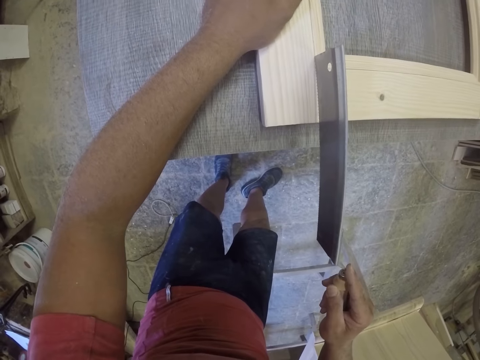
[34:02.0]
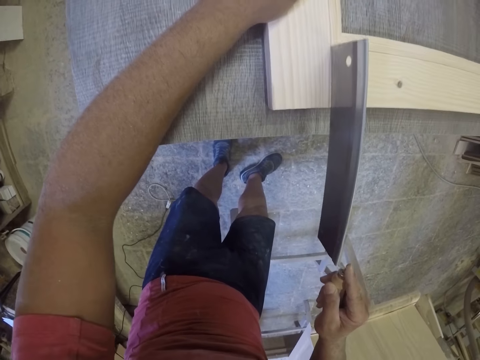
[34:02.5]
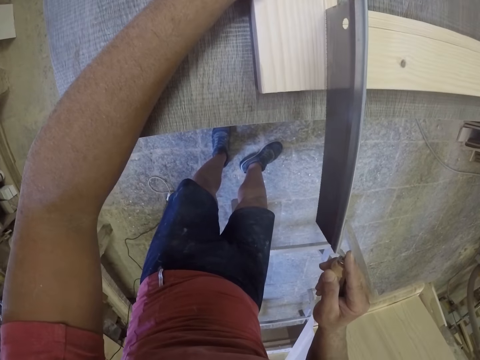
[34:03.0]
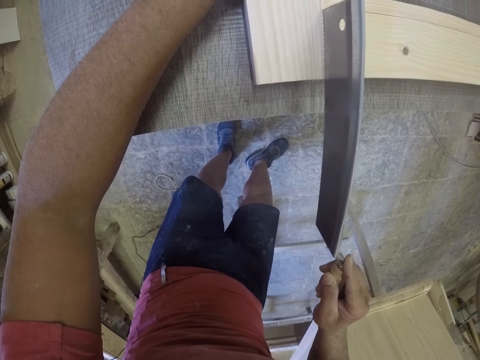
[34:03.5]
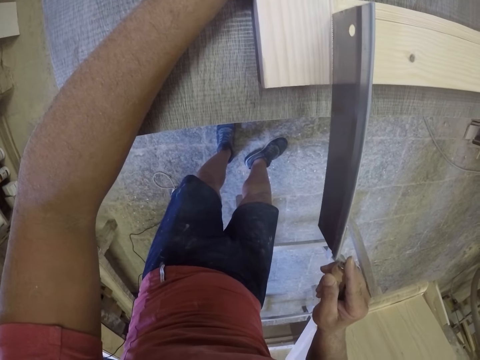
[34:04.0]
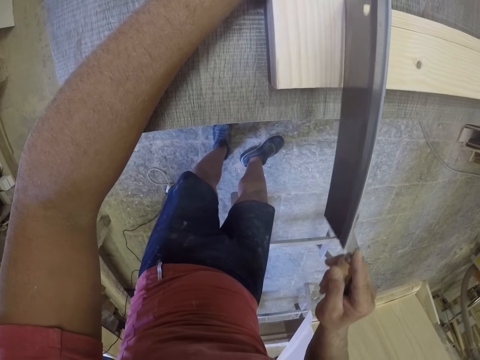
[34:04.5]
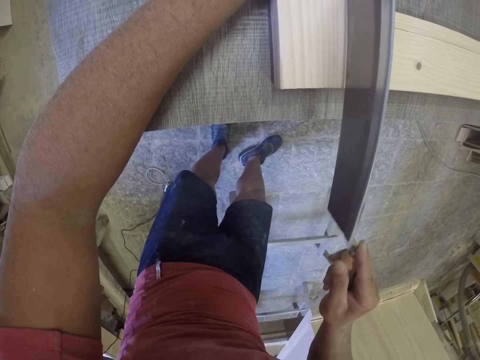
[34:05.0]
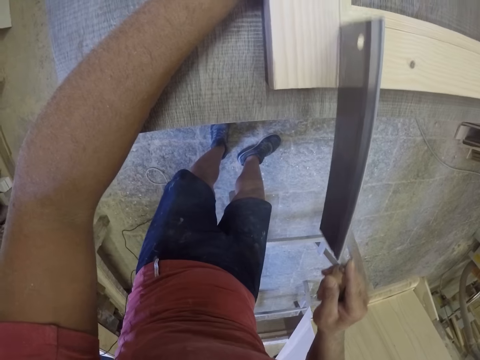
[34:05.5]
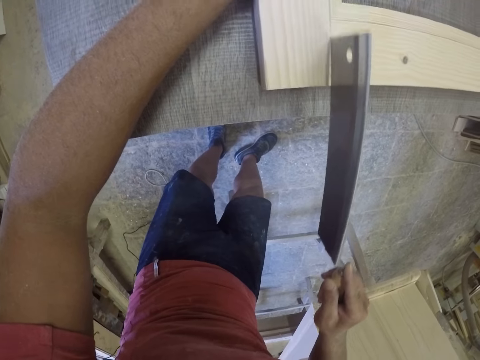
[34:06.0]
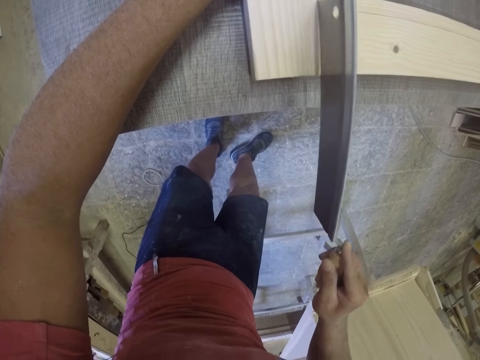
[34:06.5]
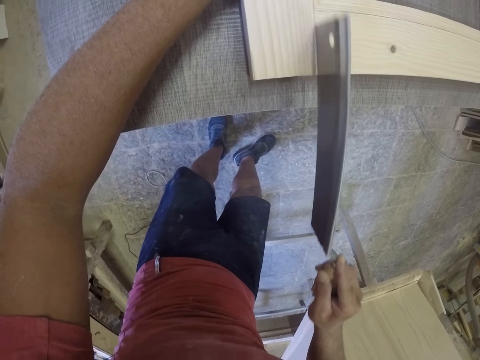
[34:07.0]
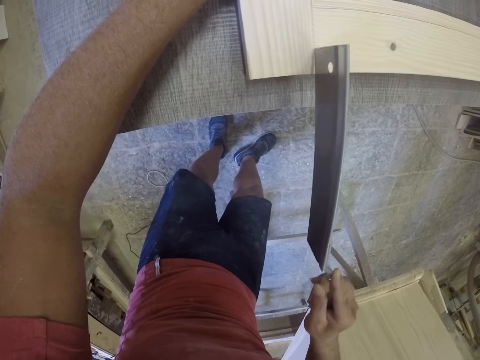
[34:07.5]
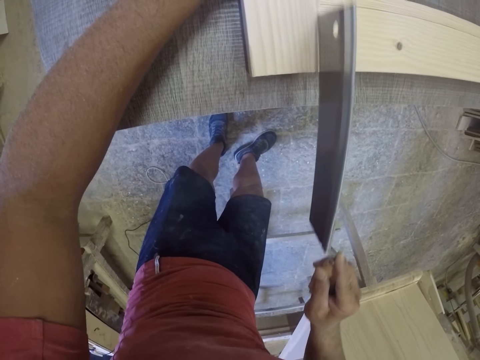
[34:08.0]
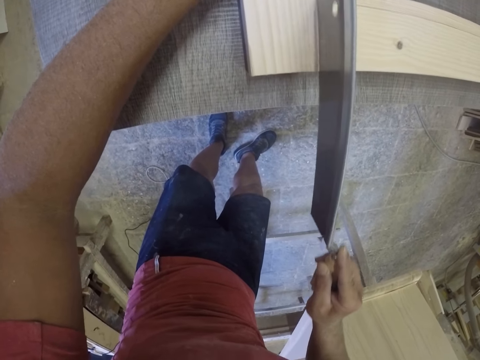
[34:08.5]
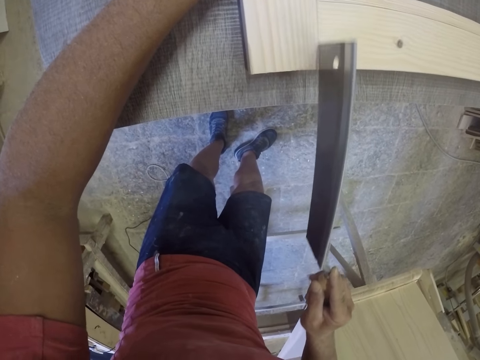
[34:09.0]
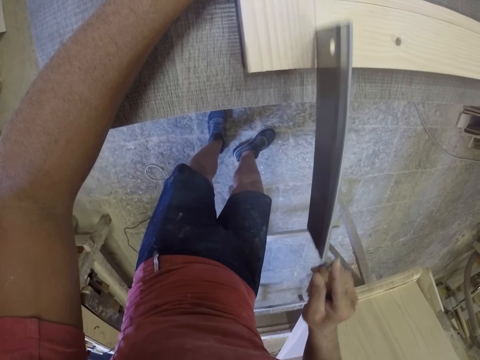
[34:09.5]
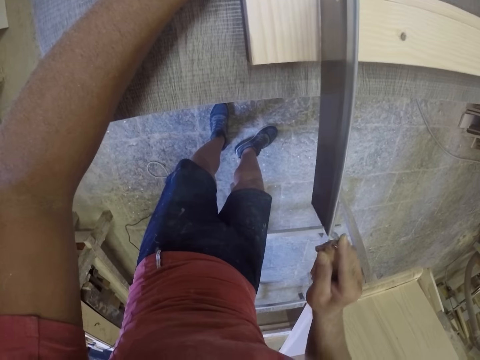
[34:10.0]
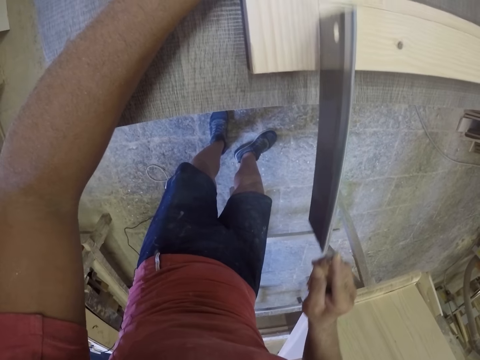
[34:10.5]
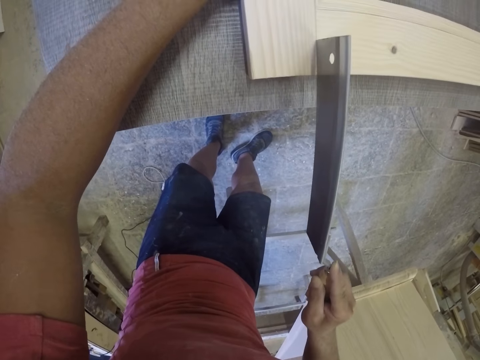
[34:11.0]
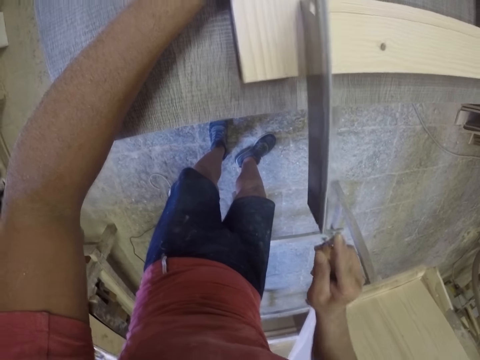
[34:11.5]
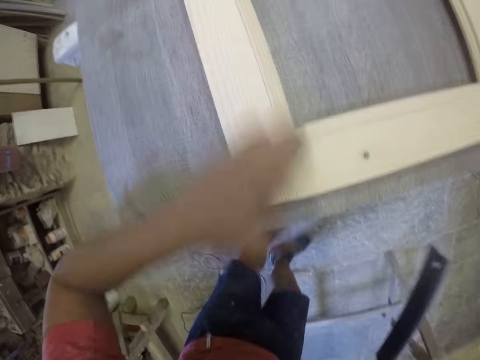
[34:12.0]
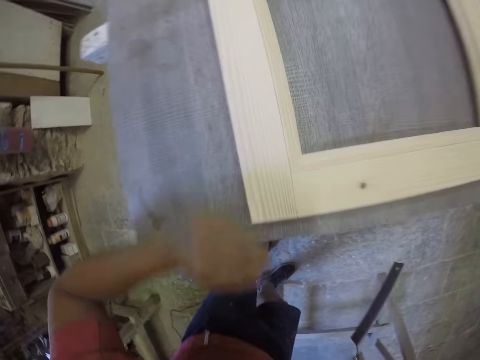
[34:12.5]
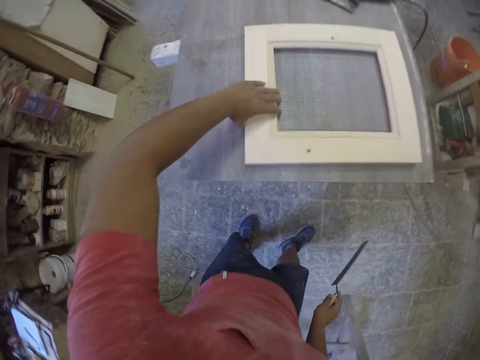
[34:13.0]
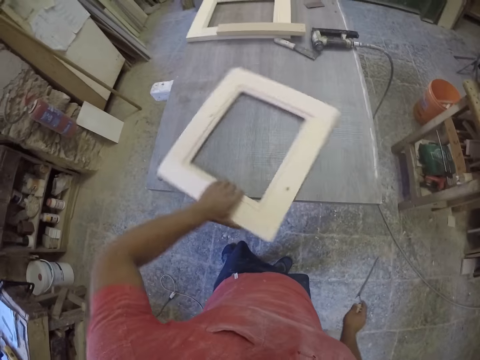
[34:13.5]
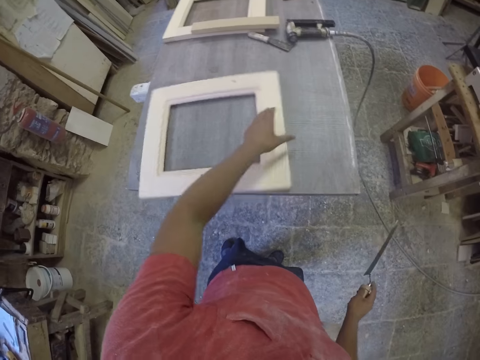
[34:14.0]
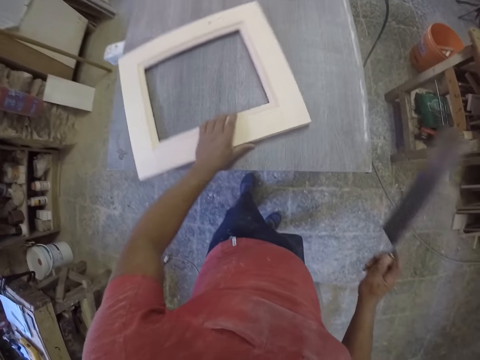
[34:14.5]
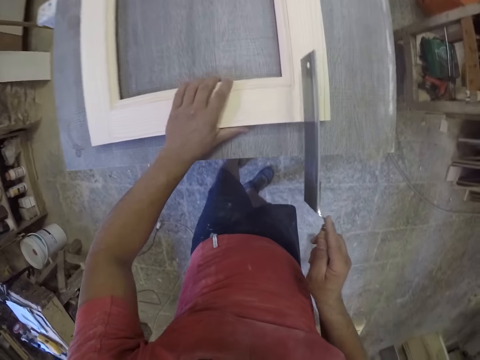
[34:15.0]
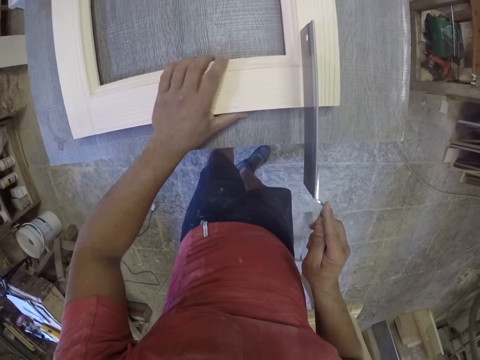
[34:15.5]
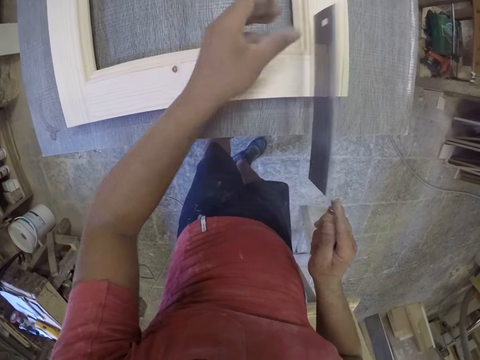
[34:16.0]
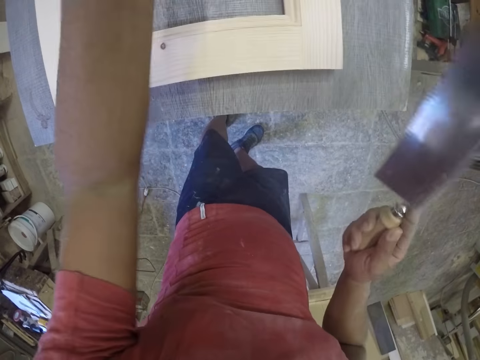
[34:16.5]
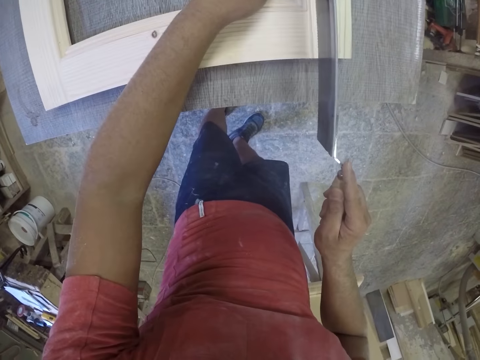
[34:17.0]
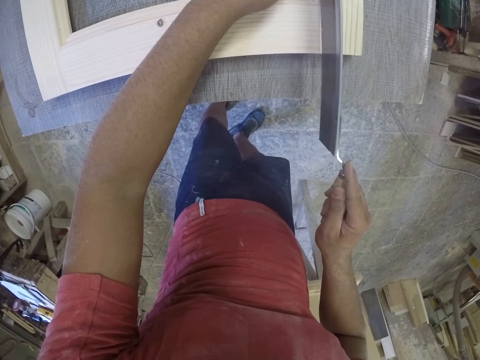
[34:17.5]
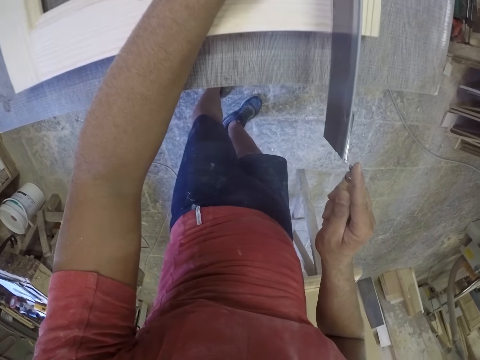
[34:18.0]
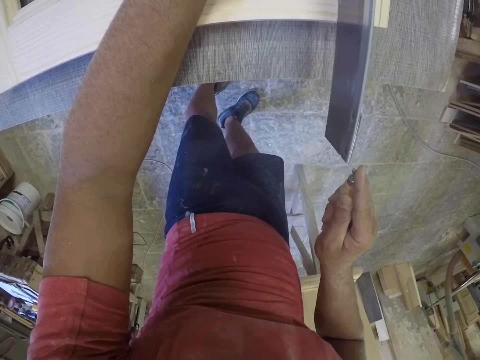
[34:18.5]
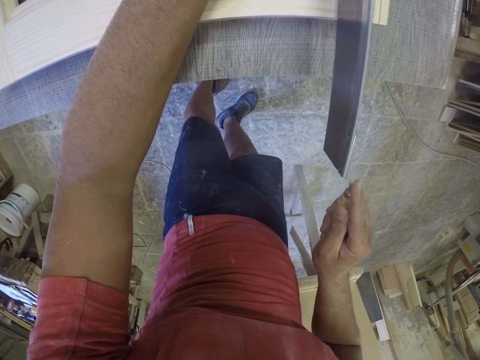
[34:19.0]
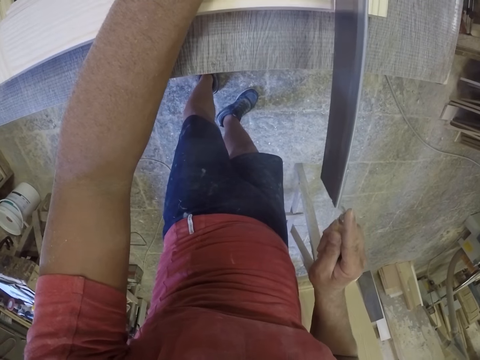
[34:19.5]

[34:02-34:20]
The camera wearer wipes the frame with the left hand. They turn the frame. They put a mark on the frame with a saw.

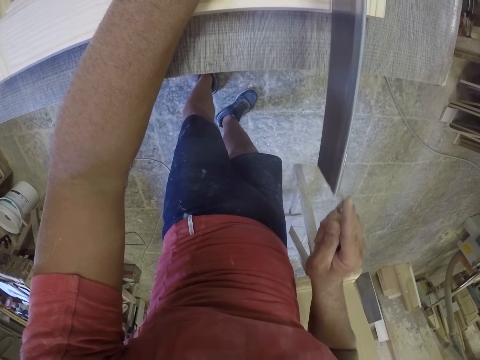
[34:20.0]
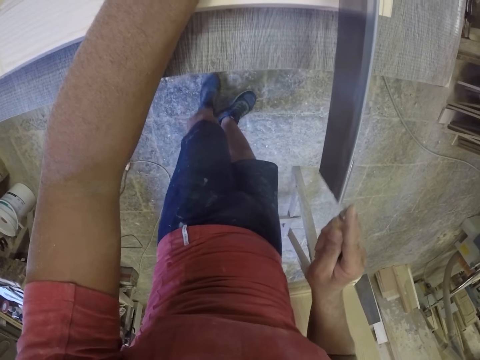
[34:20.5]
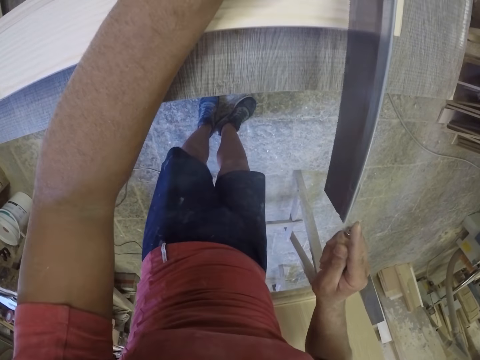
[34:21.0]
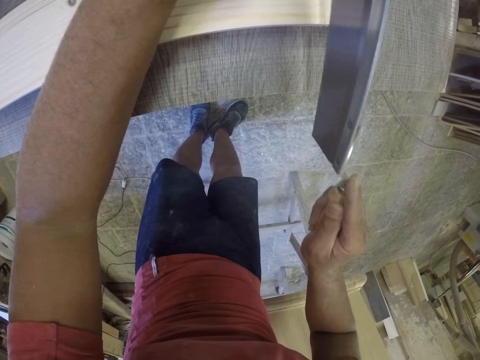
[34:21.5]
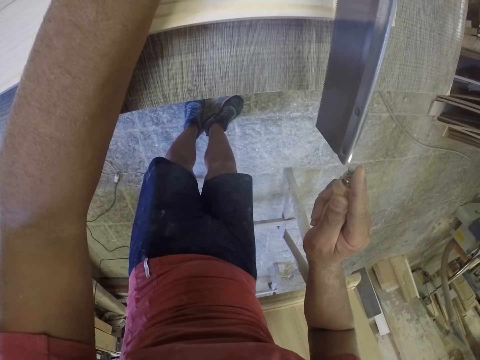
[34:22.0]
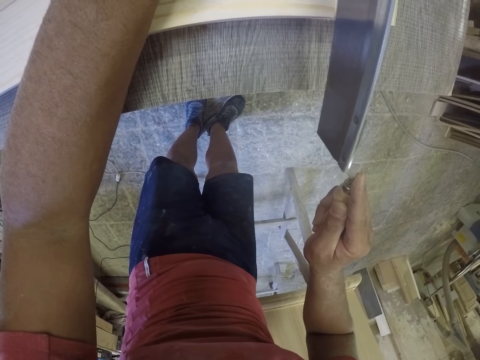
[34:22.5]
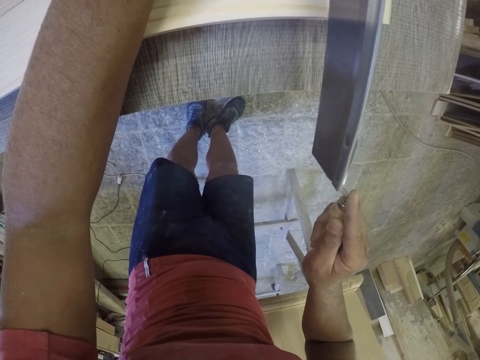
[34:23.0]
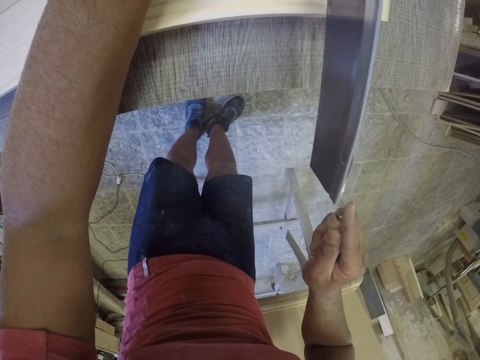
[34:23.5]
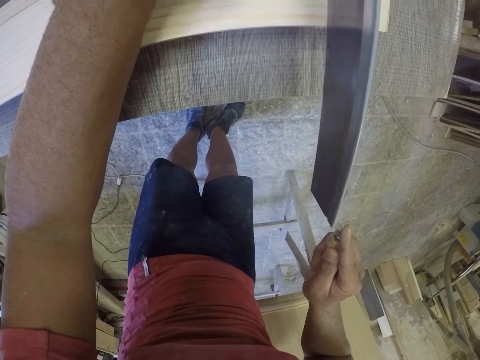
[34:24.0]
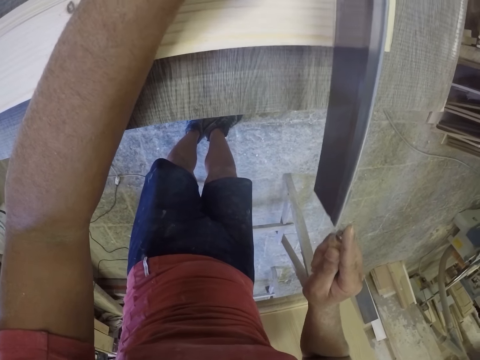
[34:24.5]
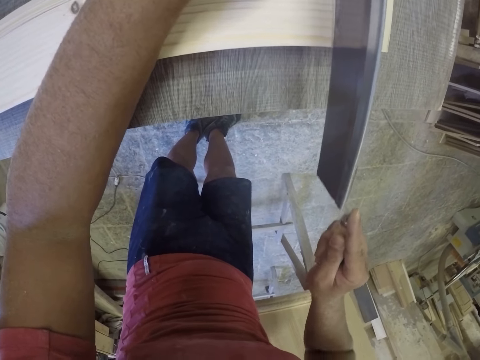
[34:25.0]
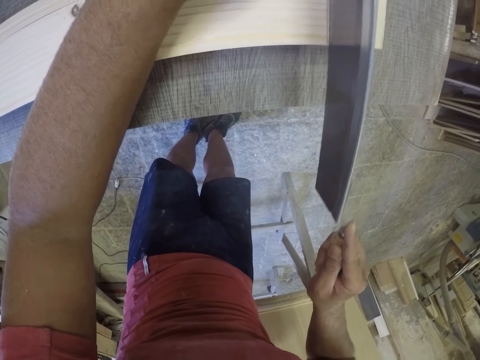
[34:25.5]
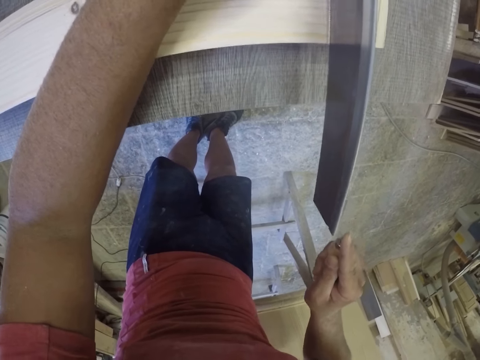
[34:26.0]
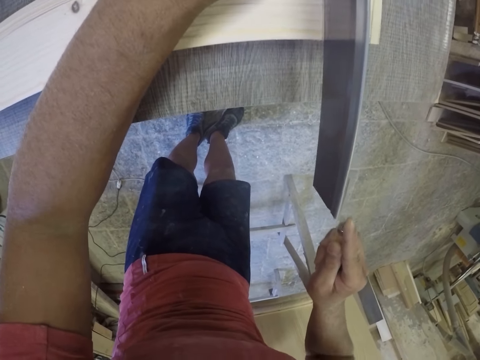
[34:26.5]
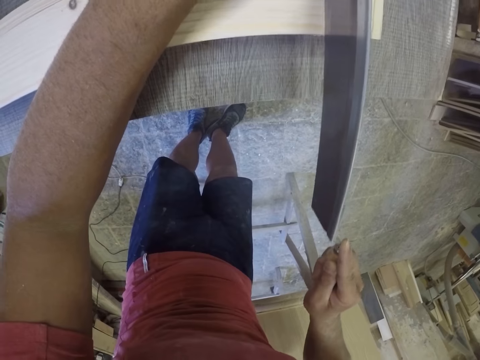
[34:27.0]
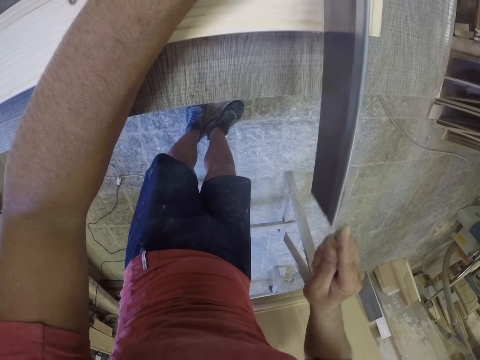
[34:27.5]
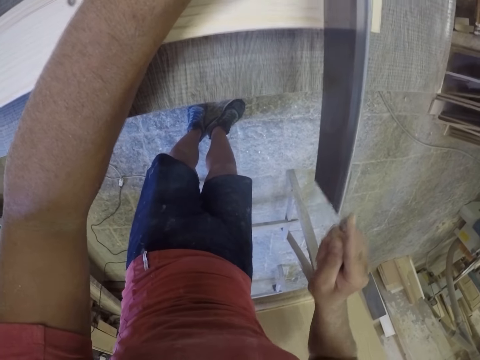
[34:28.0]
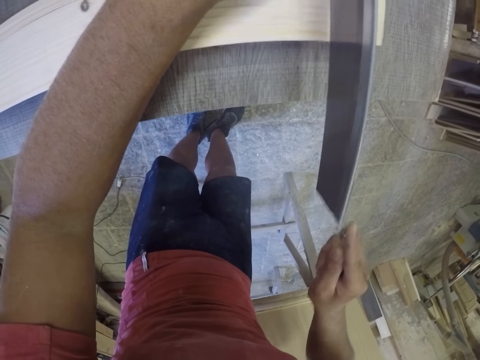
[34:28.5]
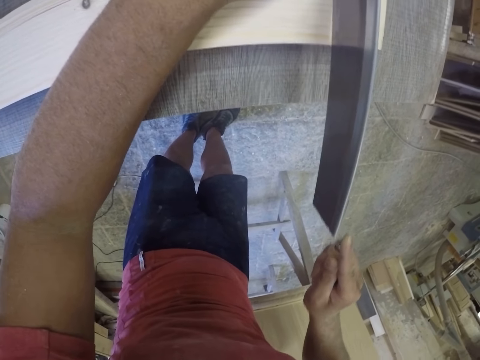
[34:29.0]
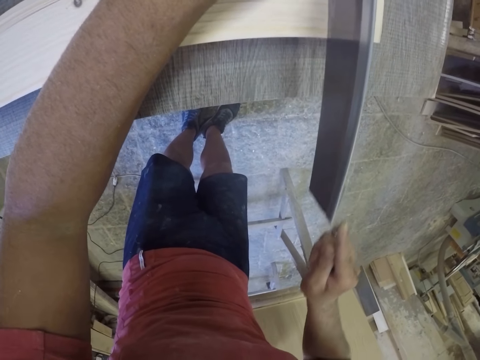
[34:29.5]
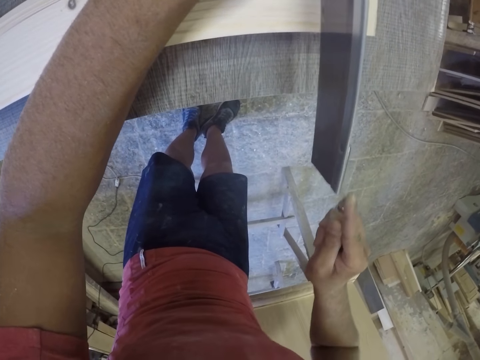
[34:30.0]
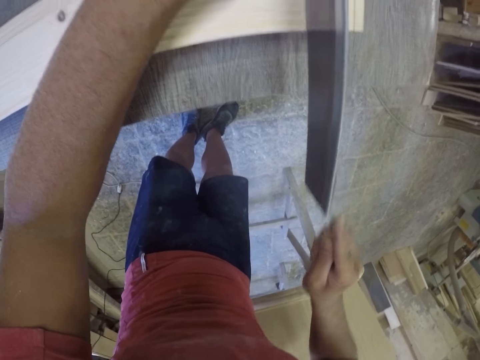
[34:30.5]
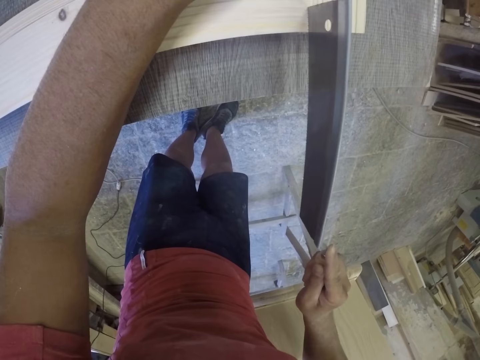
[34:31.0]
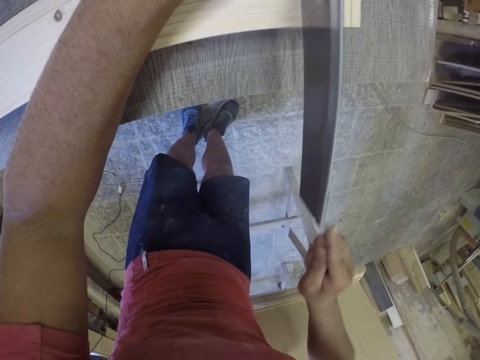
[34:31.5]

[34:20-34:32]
The camera wearer puts a mark on the frame.
